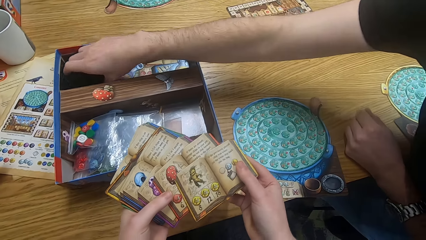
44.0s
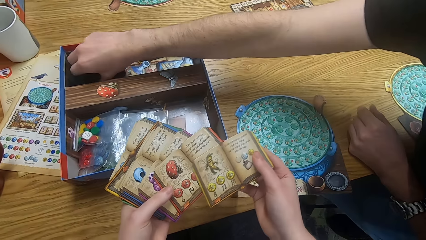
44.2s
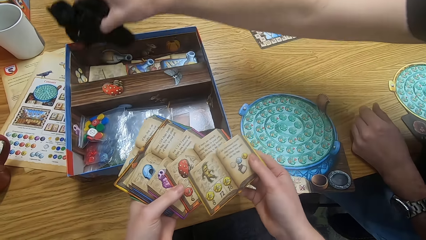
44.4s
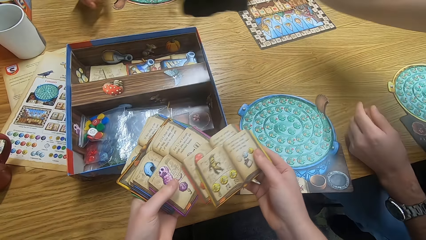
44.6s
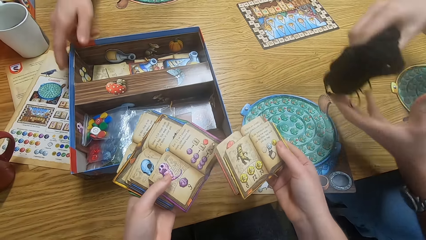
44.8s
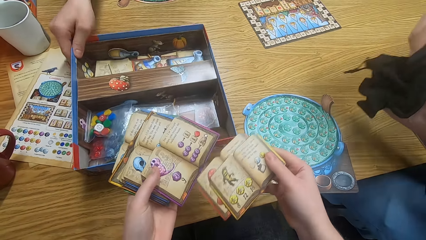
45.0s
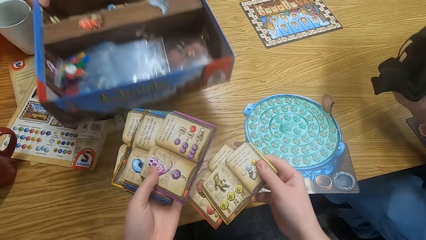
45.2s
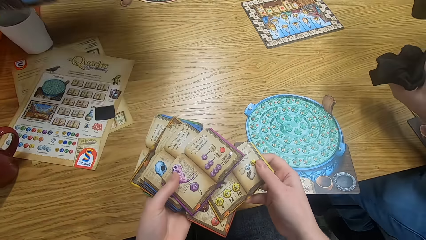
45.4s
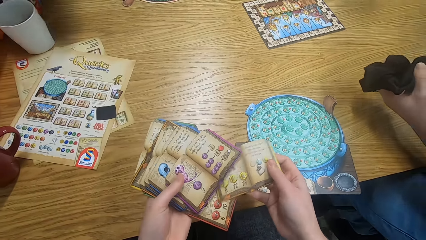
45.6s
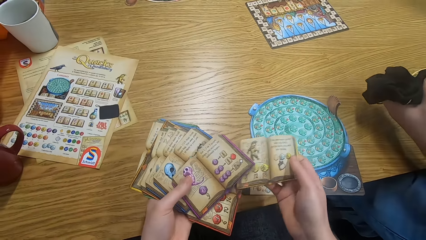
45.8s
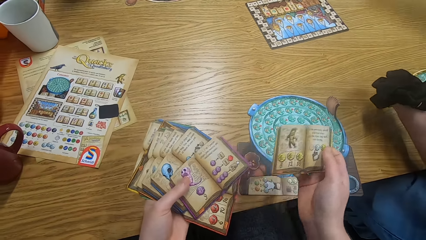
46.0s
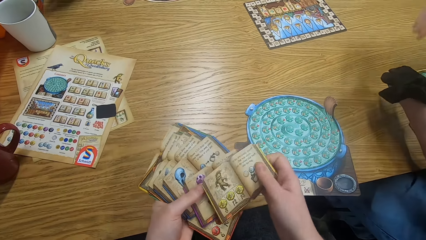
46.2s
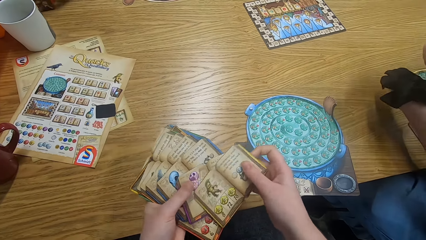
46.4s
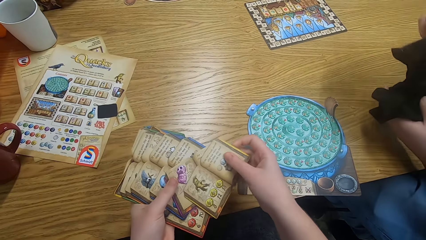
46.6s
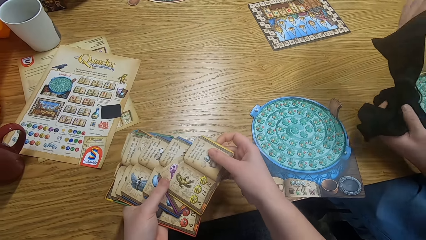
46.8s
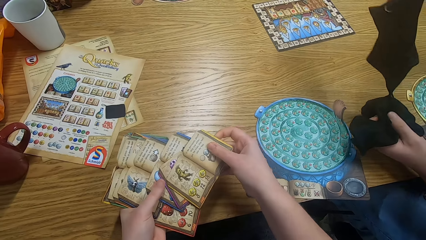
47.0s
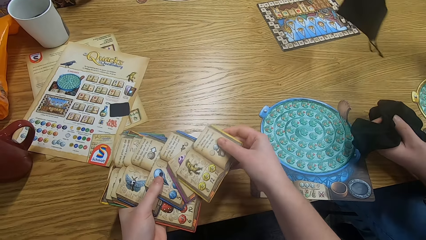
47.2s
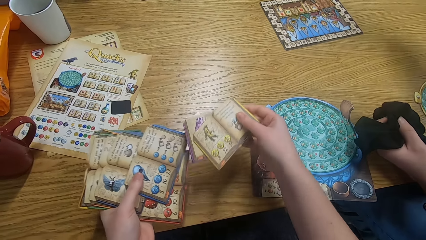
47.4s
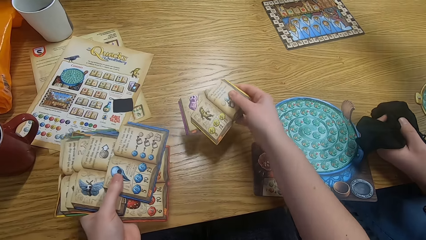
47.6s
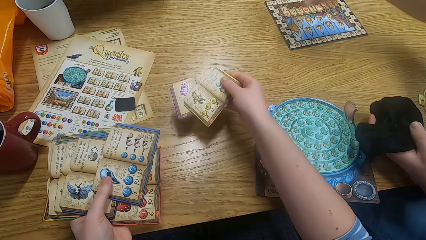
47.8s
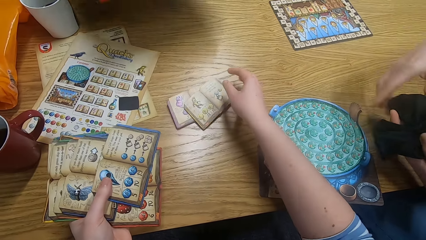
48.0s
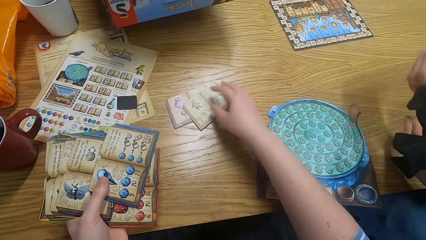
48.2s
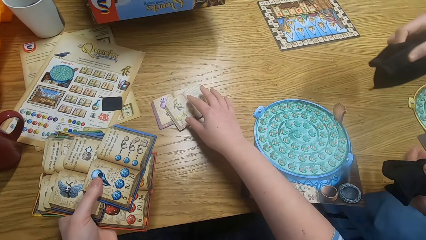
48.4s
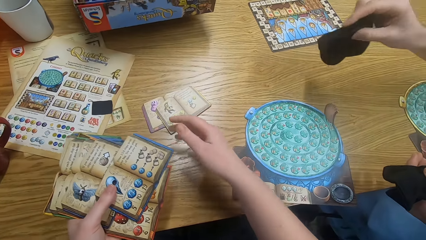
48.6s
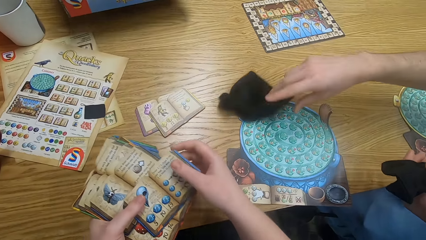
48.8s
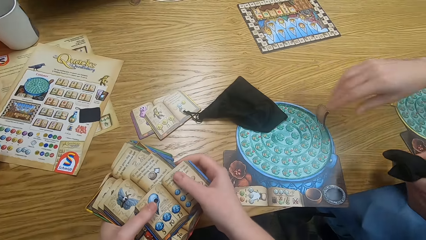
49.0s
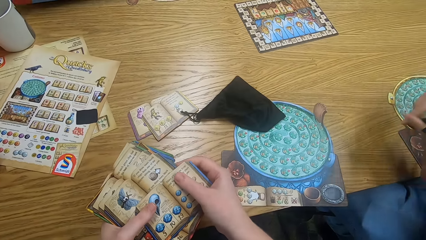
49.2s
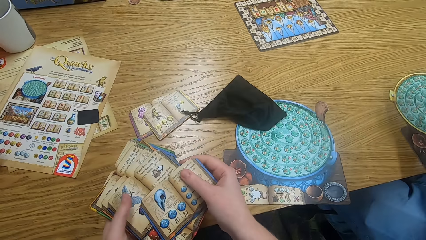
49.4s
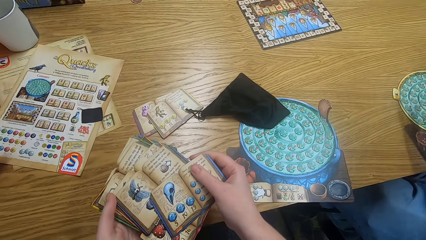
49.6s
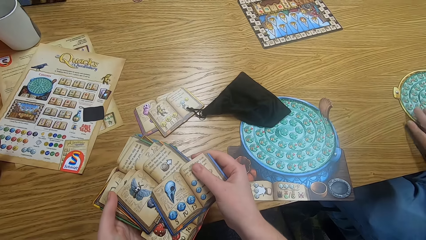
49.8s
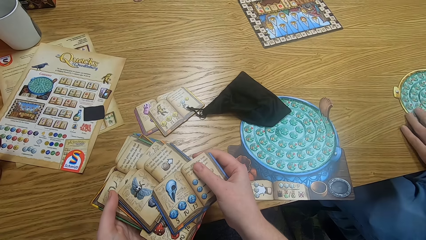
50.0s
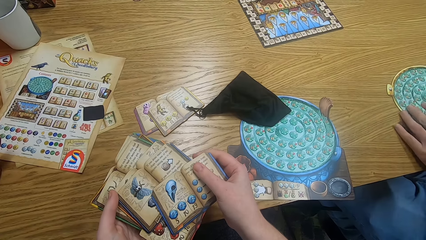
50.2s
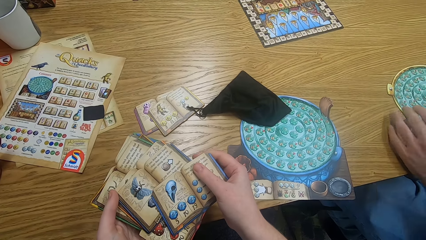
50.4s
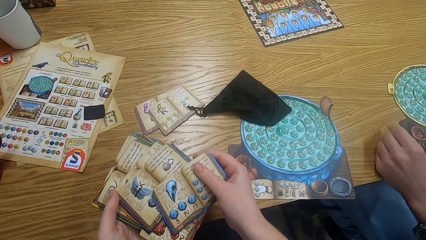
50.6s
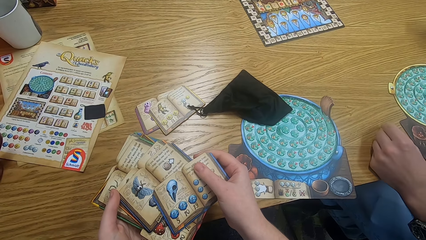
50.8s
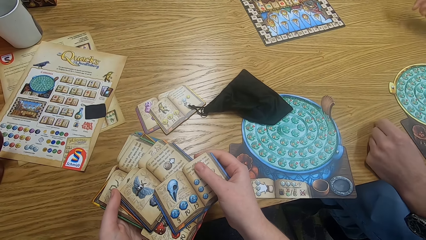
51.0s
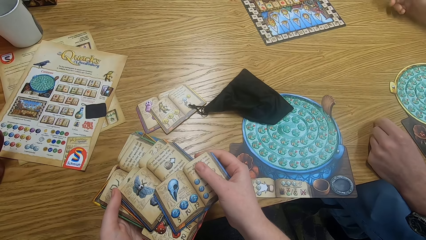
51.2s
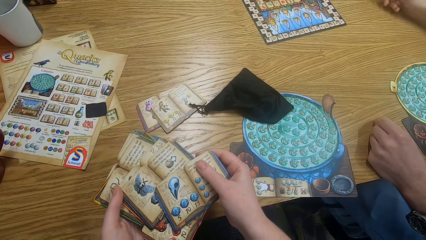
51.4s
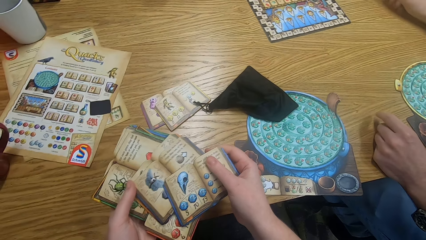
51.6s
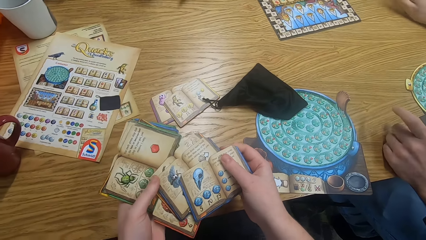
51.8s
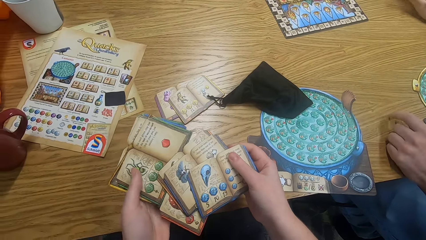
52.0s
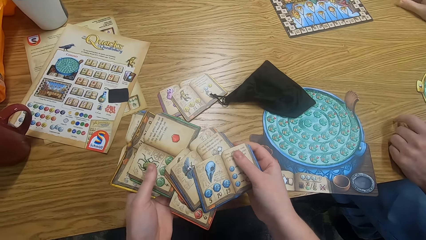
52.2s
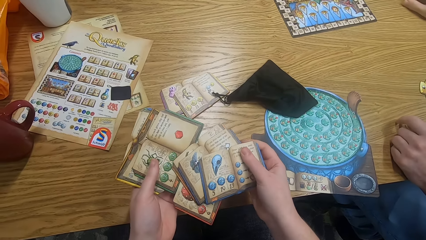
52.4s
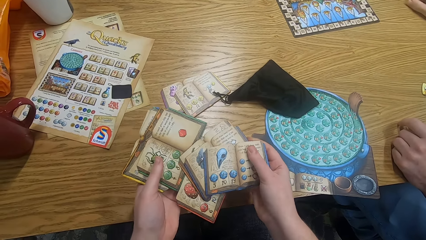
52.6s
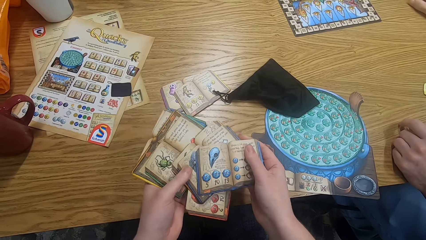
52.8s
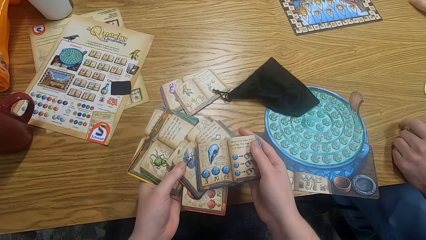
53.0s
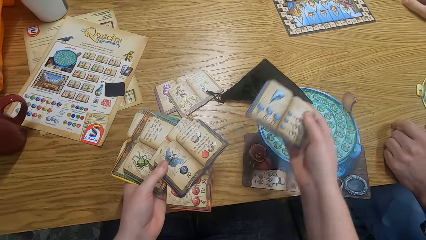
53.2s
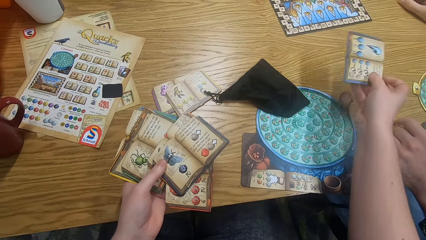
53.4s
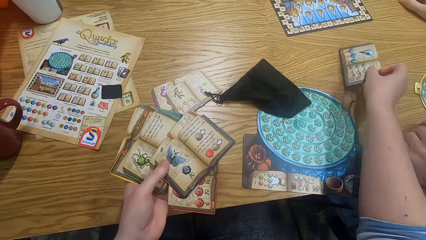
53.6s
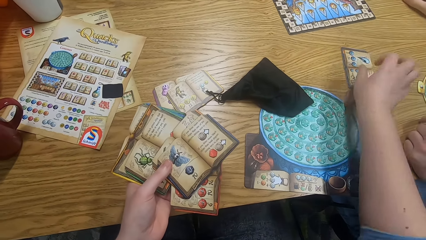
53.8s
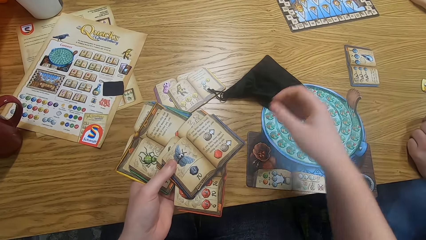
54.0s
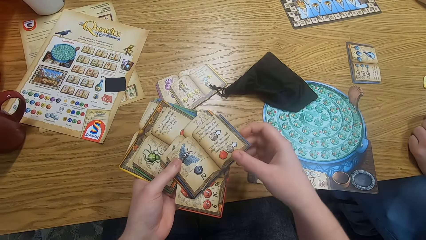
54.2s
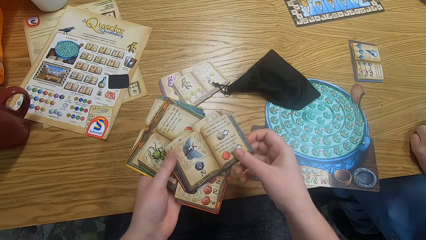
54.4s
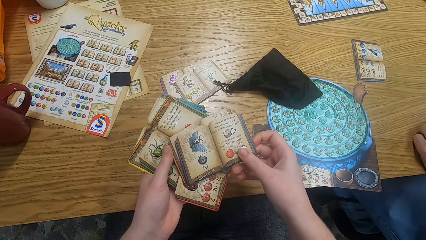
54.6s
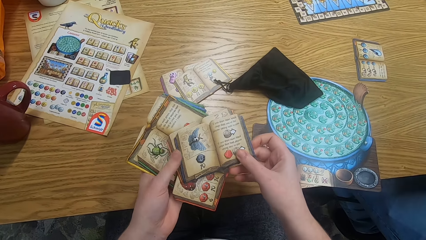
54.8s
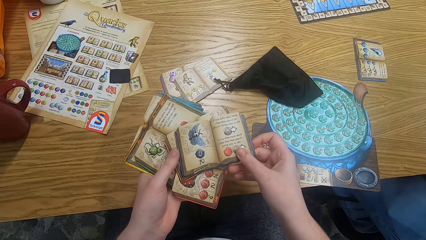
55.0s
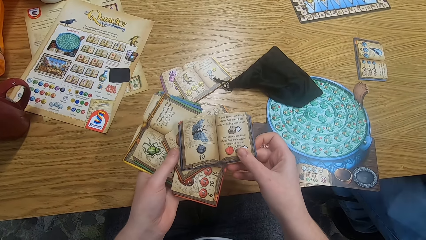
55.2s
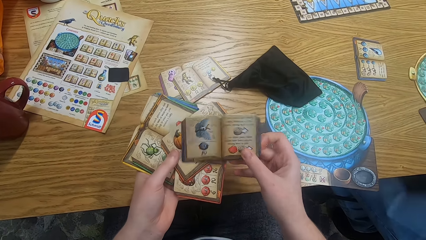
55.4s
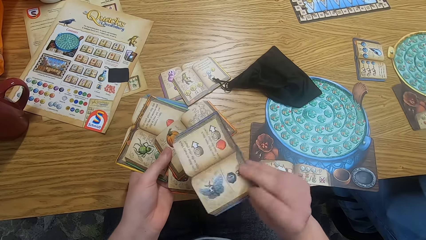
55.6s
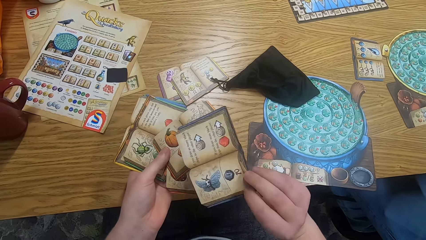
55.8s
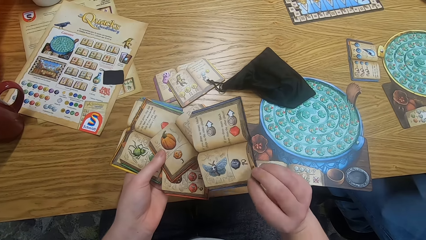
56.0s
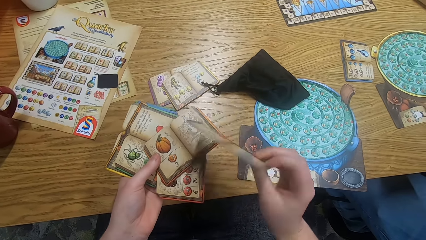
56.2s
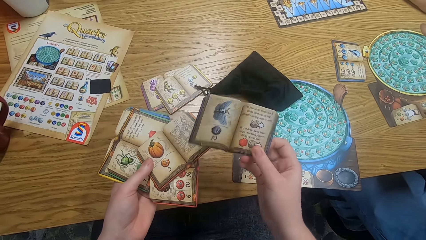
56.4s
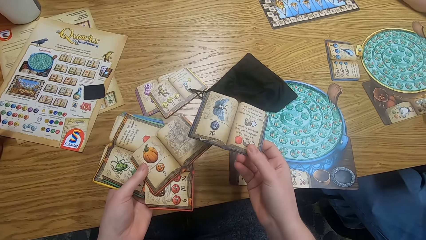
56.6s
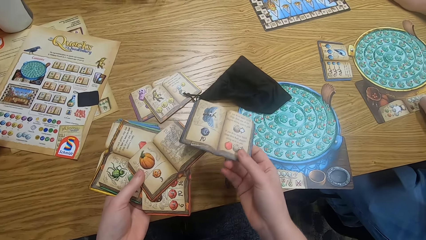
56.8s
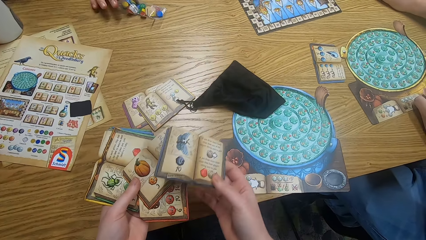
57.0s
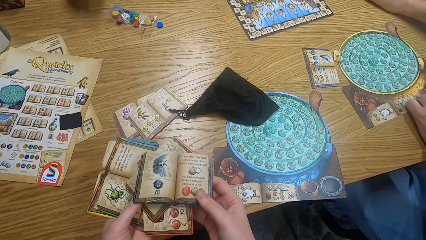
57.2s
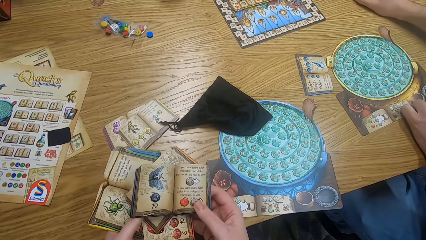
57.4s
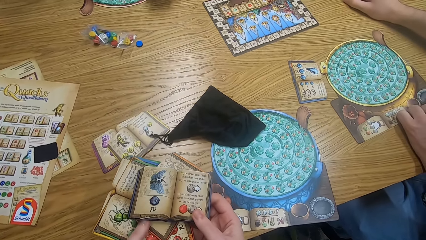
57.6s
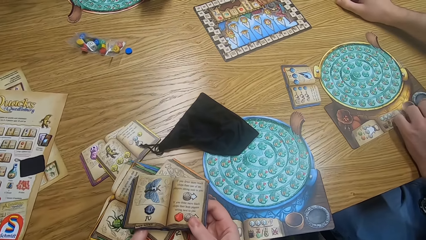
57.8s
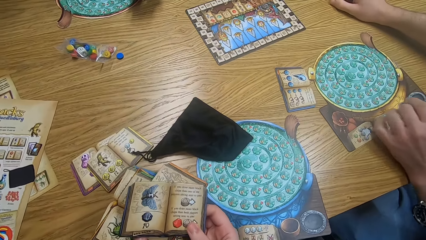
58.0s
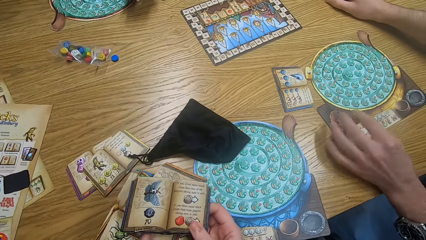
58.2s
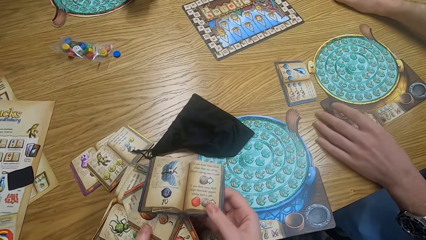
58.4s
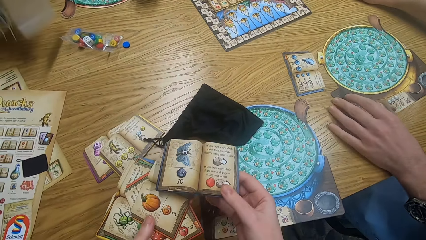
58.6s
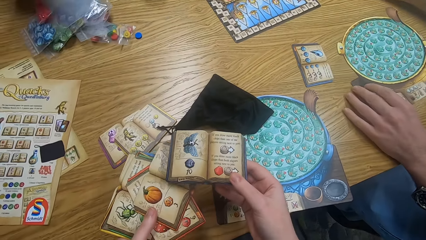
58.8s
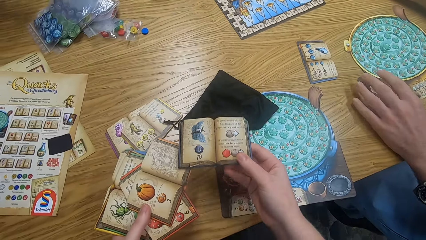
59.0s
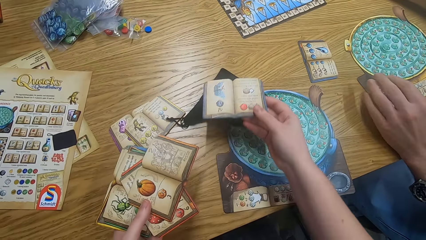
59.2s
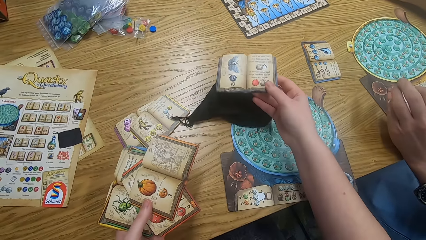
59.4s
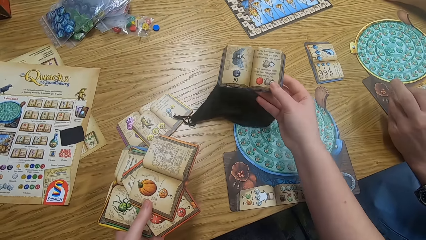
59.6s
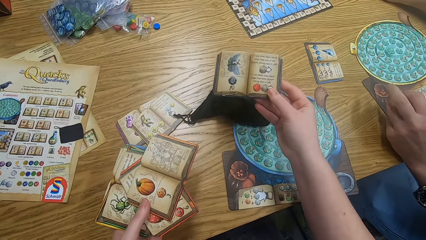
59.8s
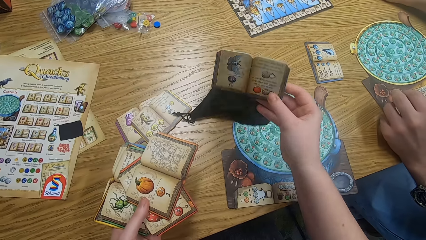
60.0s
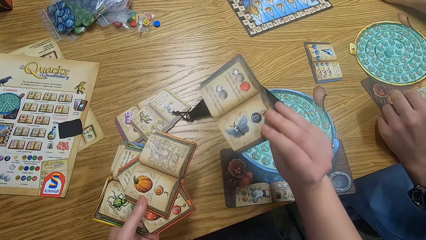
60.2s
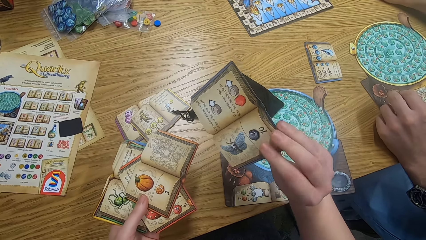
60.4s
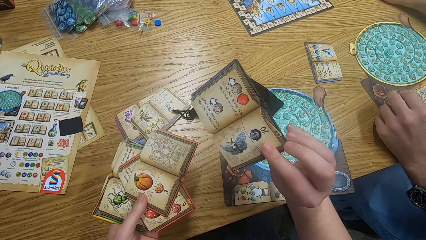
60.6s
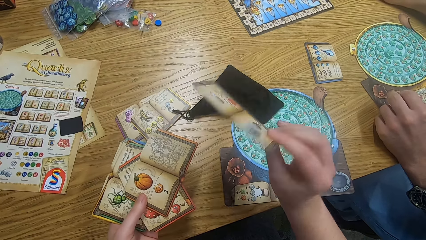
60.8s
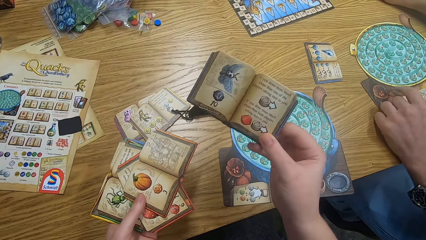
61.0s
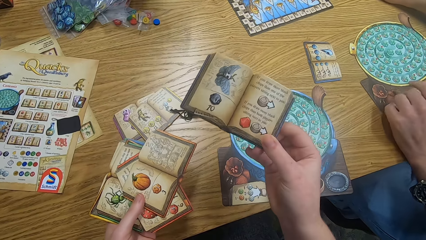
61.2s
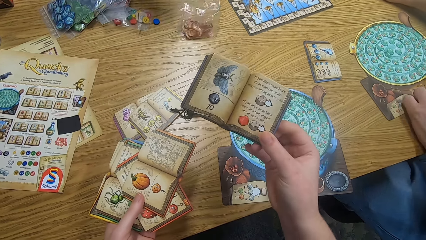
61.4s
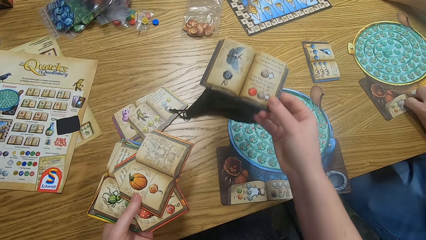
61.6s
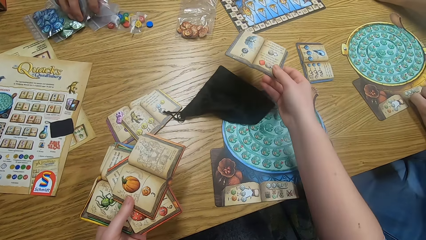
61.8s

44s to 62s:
The camera wearer holds an object. A man picks the bags from the box. Another man picks a box from the table. The camera wearer holds the object again. The first man holds the bags. The camera wearer stares at the object and puts papers on the table. The first man holds the bags. The camera wearer stares at the object and drops fabric on the table. They stare at the object again. The first man places the bag on the table and moves hands. The camera wearer stares at the object. They stare at the object again, put a paper on the table, pick the object and stare at the object. The first man puts tiles on the table. The second man places an object down. The camera wearer holds an object. They hold the object again and put a paper on the table. They stare at the object.
